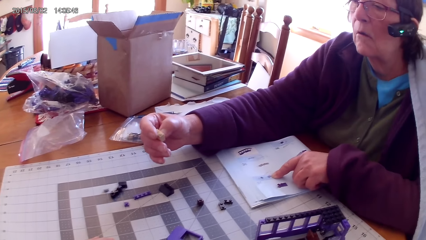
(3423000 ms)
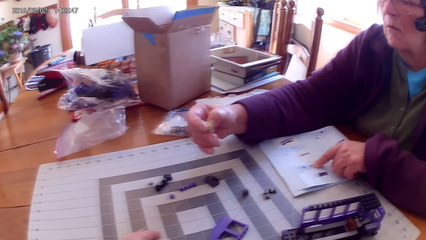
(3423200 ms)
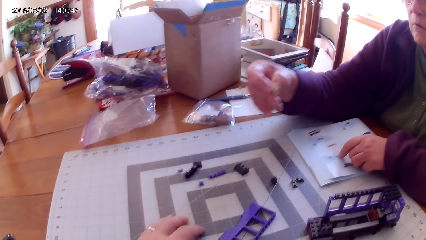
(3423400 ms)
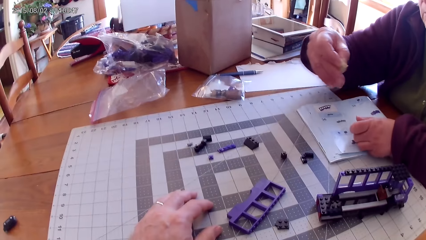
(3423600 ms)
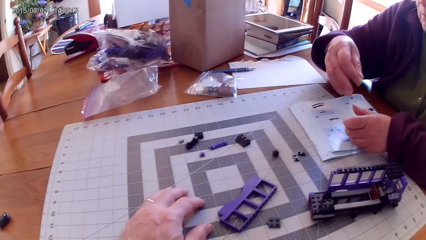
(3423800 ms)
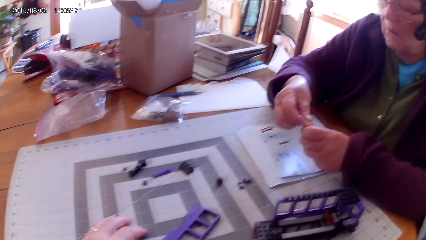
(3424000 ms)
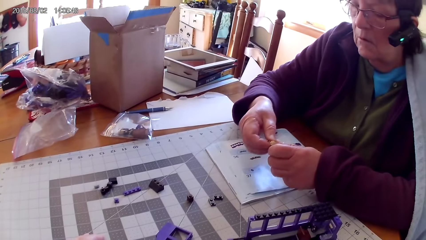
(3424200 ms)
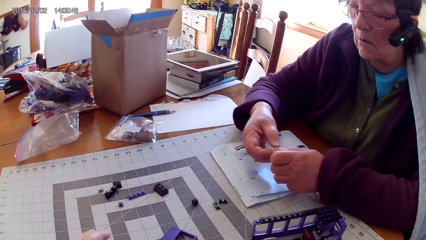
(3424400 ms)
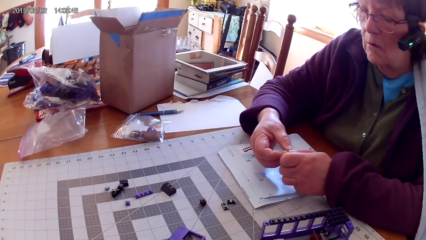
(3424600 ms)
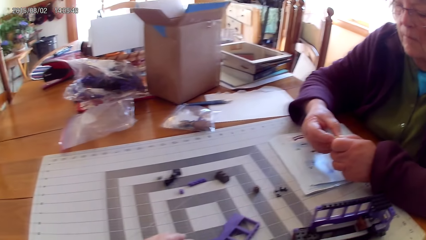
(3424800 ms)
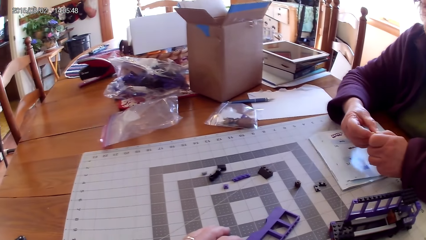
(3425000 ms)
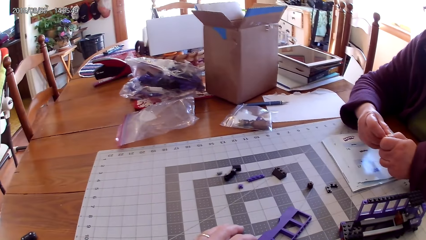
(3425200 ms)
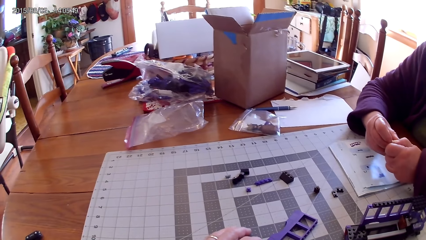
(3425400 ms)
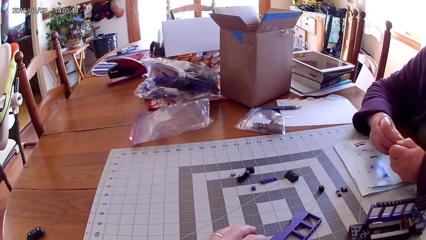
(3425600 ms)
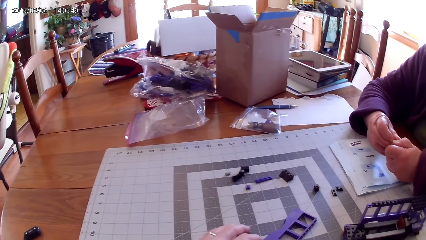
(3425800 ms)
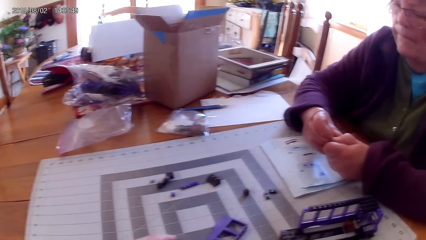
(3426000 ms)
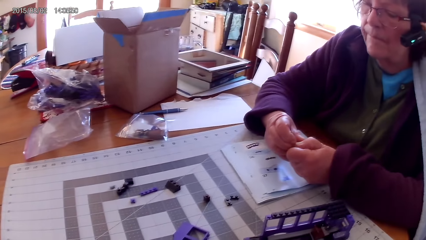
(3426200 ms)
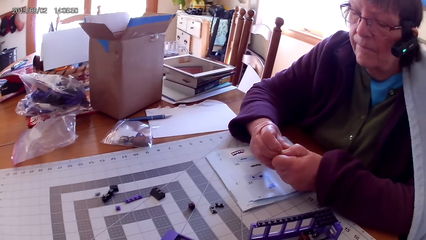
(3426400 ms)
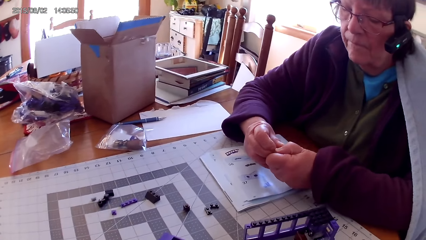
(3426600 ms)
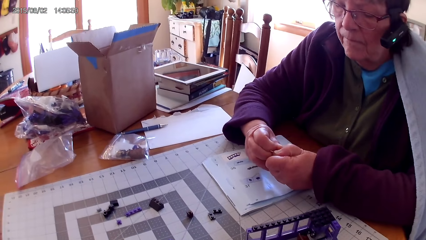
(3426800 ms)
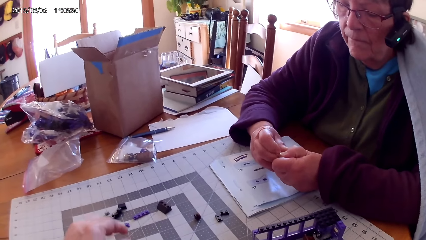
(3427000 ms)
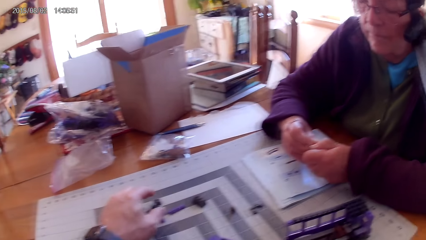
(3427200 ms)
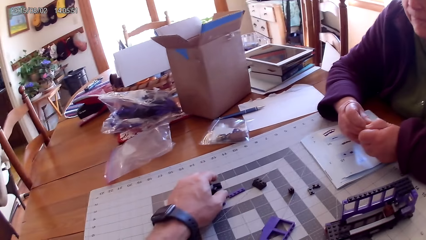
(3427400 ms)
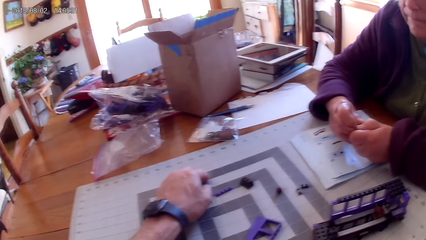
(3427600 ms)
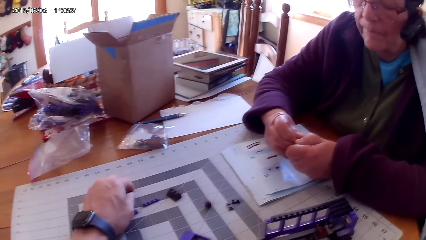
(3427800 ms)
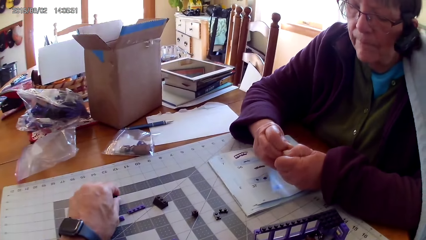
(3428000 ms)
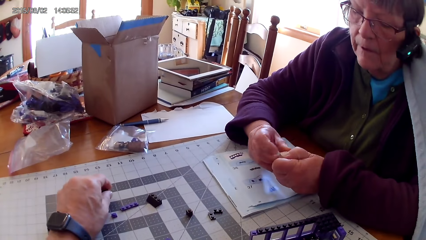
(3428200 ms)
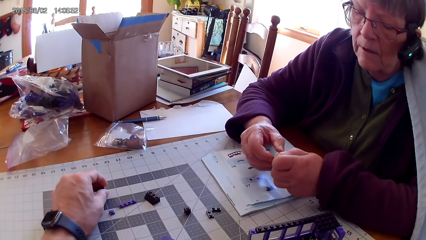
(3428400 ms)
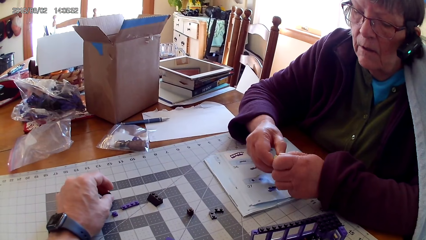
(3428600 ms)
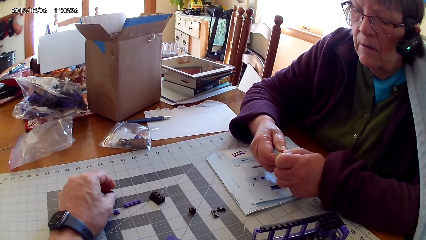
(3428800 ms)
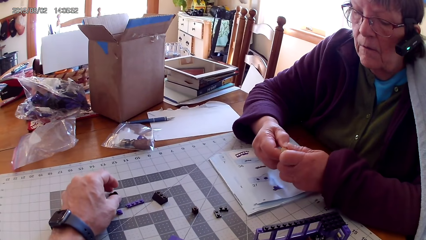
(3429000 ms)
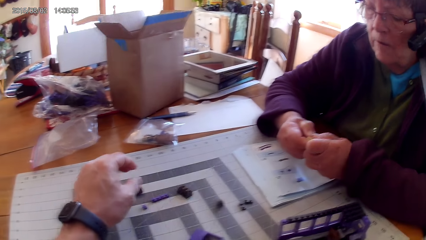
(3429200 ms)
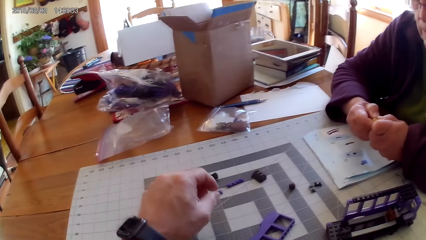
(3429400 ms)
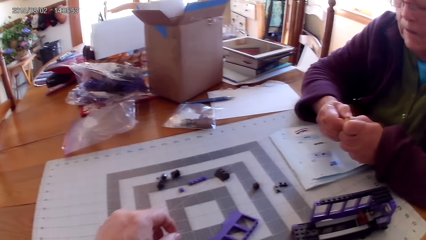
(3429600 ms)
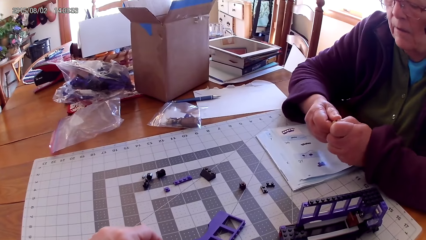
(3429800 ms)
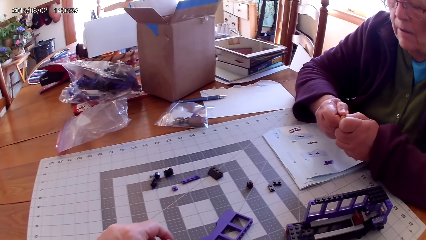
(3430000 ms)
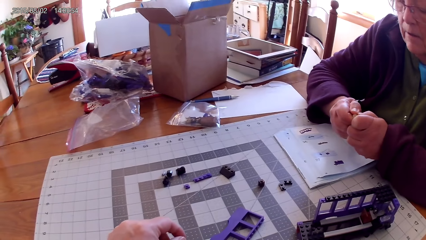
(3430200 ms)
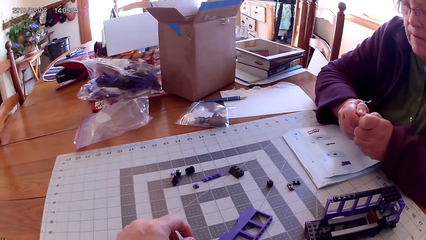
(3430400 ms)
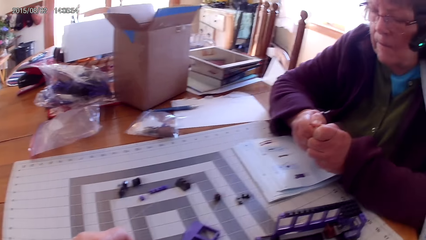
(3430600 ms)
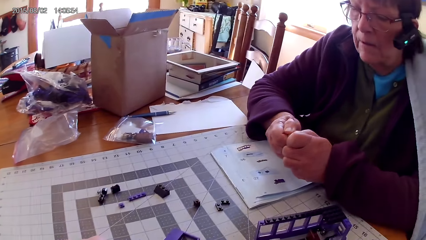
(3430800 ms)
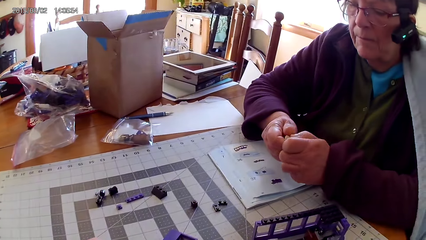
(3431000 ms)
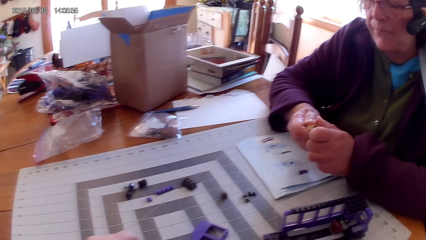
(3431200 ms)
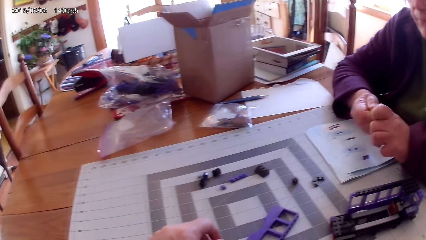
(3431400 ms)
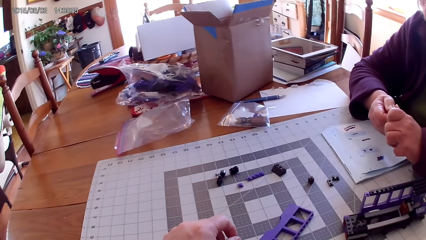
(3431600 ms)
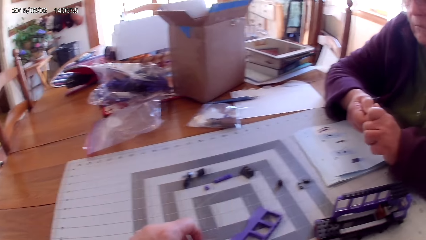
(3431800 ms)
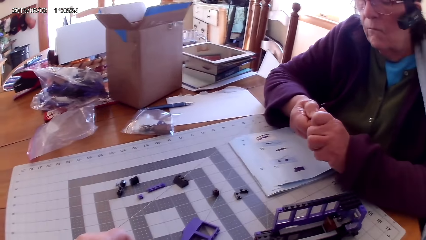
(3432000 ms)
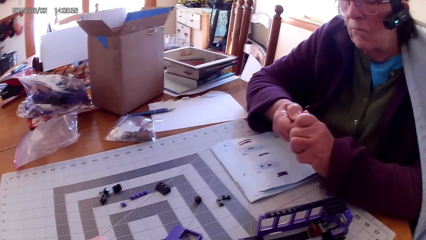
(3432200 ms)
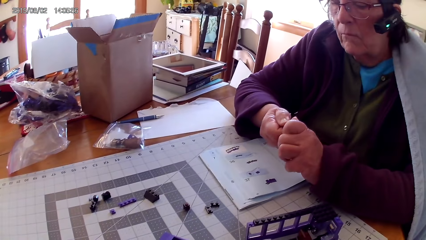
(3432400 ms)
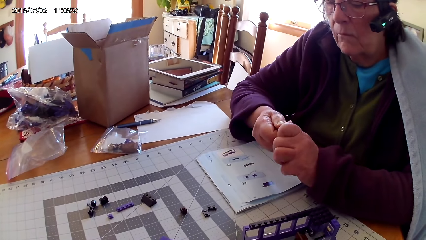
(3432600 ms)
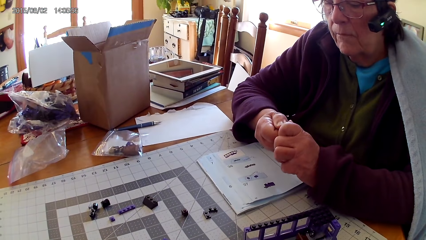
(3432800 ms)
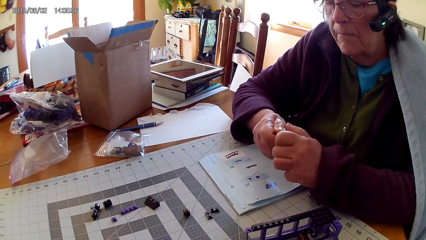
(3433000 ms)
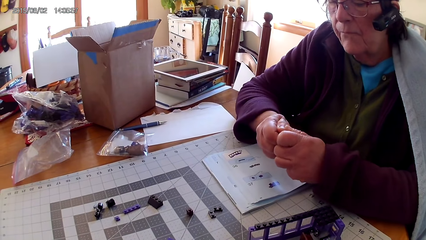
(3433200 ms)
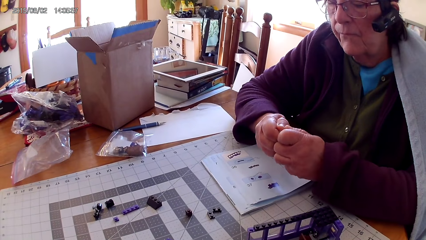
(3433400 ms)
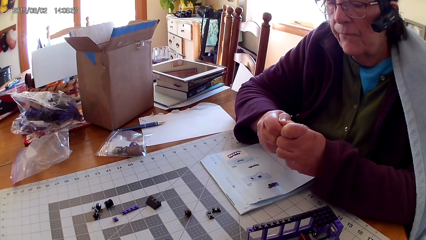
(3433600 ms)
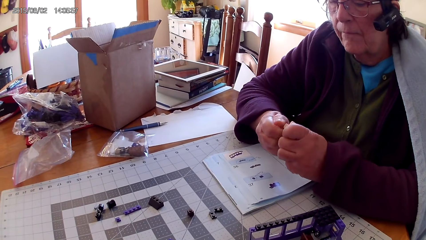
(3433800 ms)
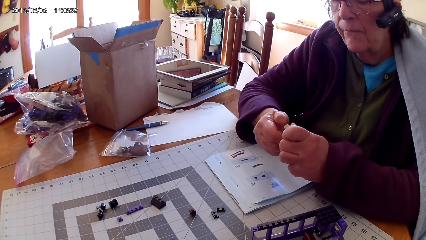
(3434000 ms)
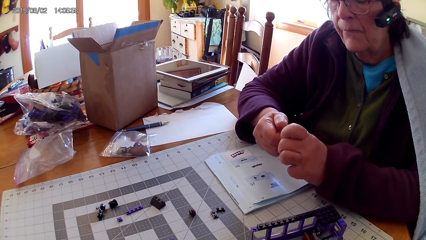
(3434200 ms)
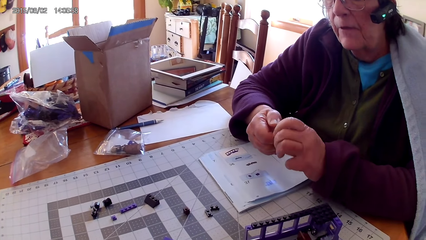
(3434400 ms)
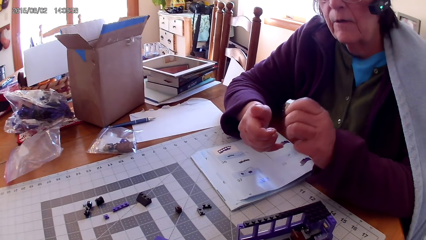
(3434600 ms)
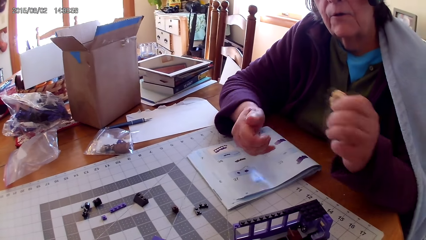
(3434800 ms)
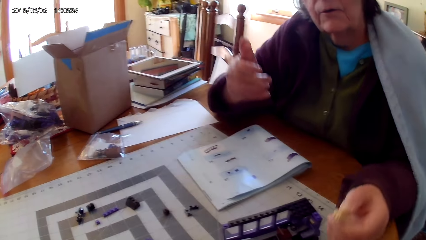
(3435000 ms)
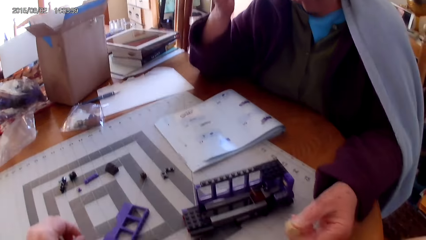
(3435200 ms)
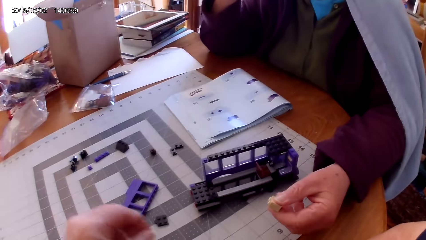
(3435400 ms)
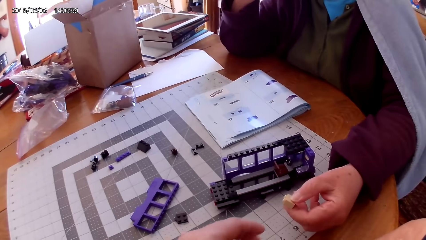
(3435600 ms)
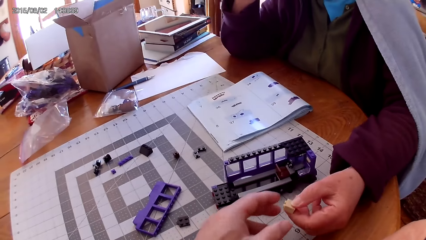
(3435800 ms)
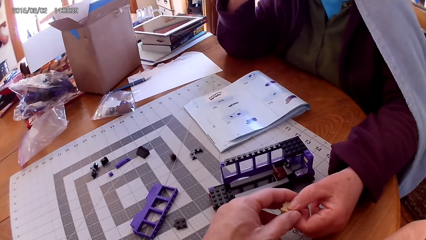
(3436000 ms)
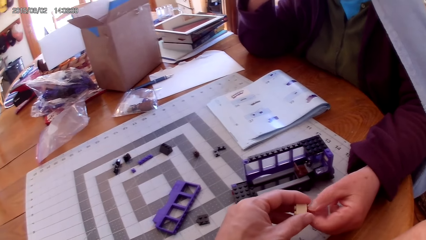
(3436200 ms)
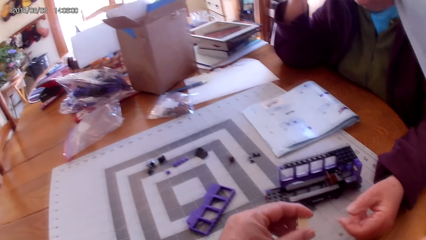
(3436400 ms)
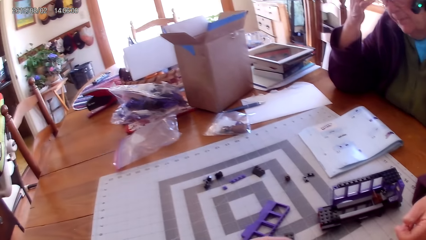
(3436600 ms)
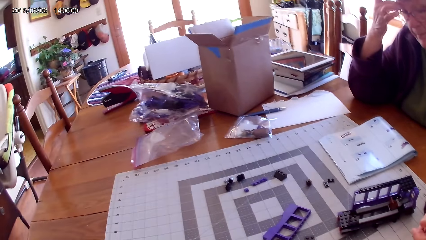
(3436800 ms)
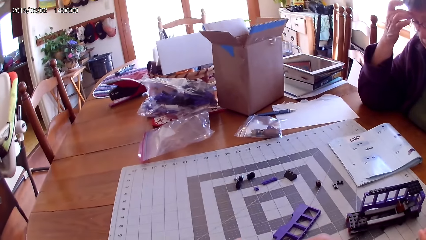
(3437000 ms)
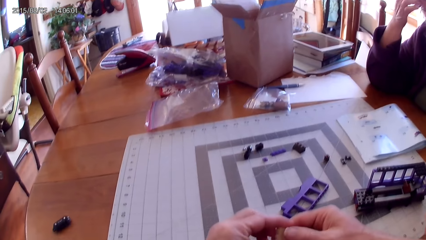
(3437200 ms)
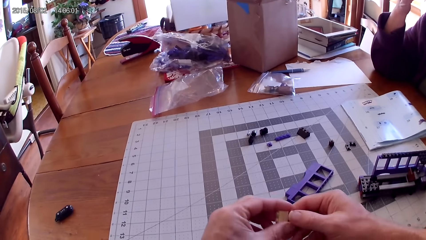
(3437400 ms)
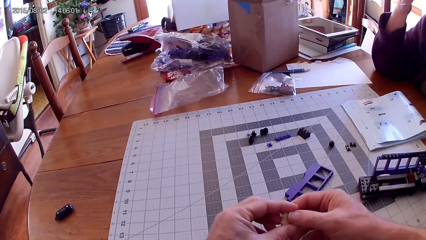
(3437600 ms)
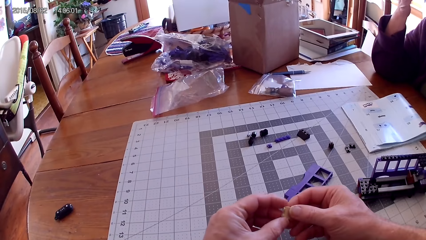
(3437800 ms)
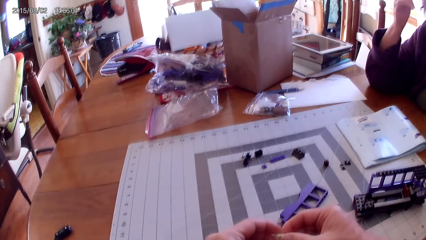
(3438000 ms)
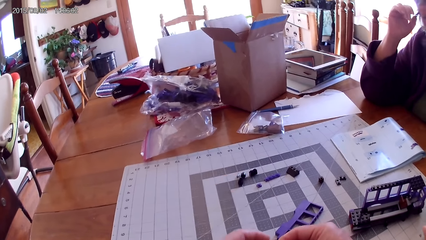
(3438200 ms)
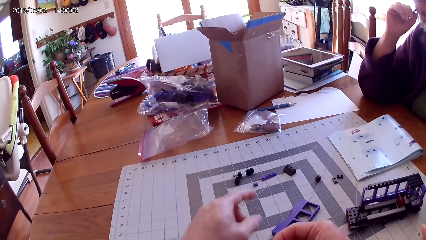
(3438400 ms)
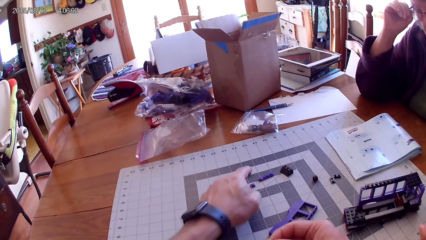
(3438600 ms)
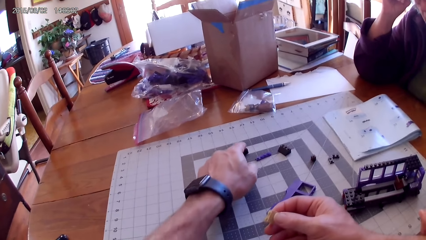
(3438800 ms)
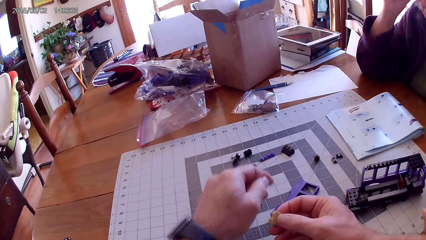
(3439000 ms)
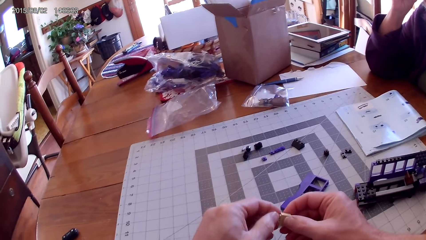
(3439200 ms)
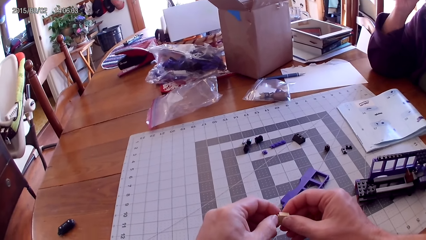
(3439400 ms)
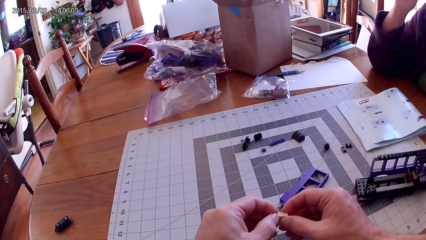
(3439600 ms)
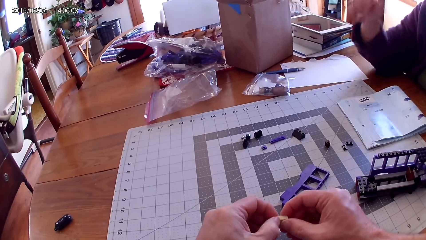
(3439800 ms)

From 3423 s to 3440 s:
A lady lifts the lego piece, holds the lego piece, and fixes the lego piece. The camera wearer touches plastic interlocking blocks on the table. They pick up the lego piece. The lady fixes the lego piece. The lady gives the lego piece to the camera wearer. The camera wearer separates the plastic interlocking block. They fix the lego piece. They point at plastic interlocking blocks on the table.
